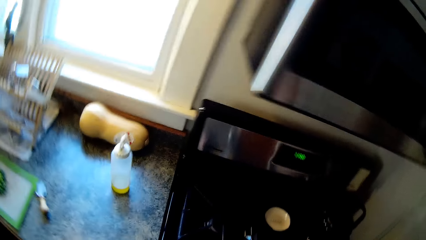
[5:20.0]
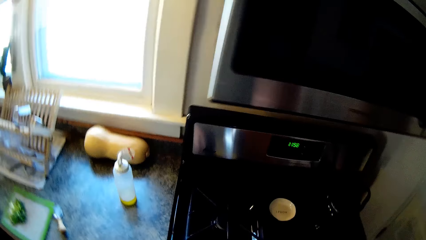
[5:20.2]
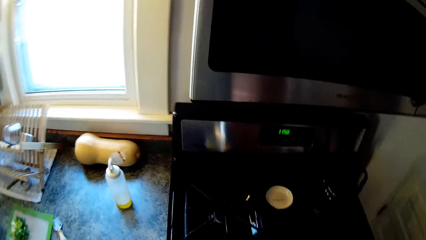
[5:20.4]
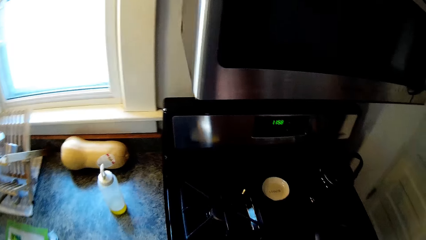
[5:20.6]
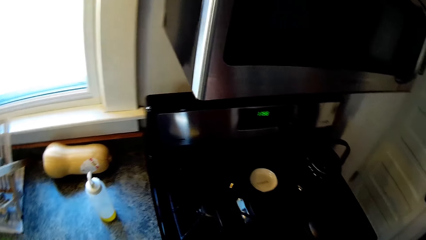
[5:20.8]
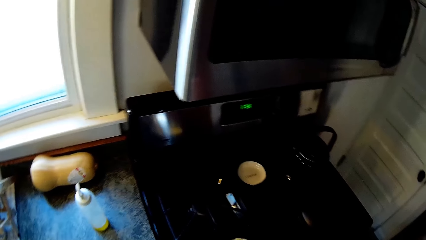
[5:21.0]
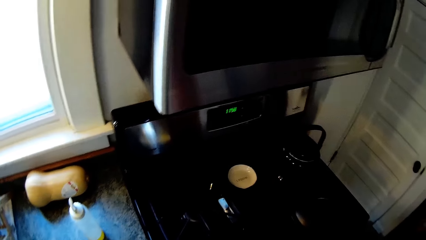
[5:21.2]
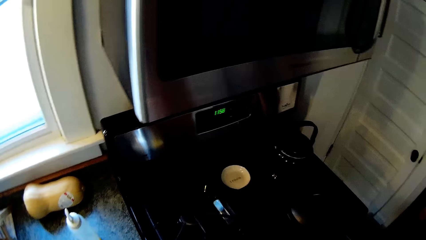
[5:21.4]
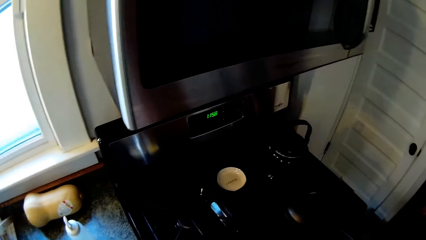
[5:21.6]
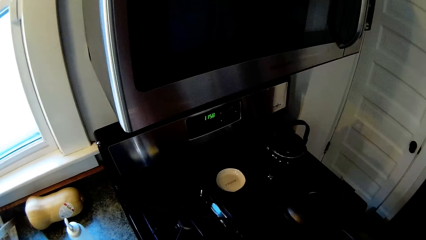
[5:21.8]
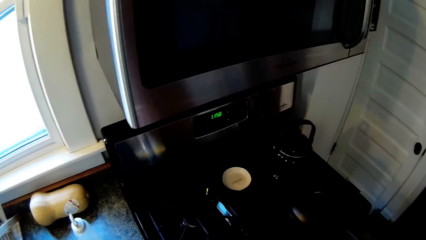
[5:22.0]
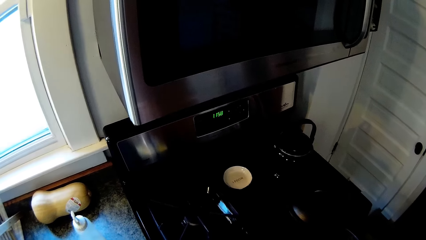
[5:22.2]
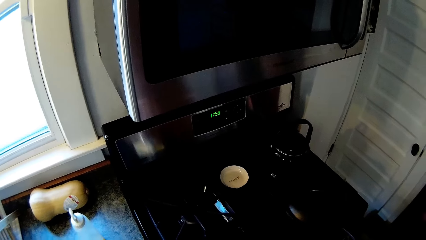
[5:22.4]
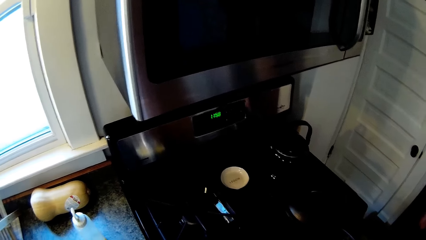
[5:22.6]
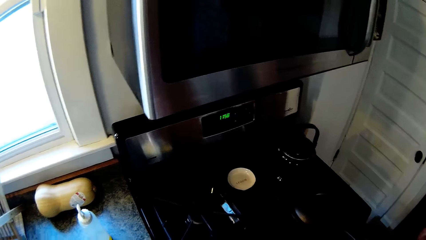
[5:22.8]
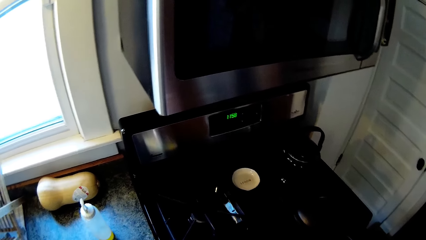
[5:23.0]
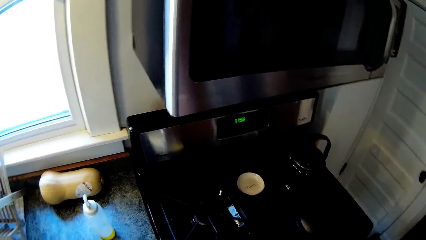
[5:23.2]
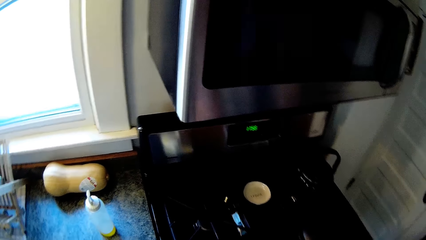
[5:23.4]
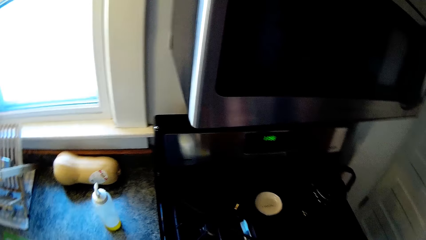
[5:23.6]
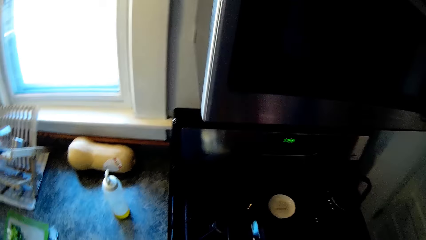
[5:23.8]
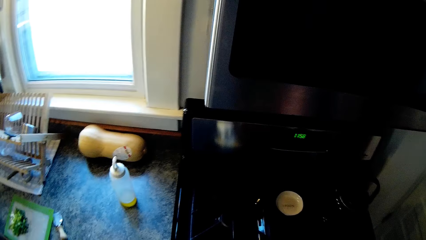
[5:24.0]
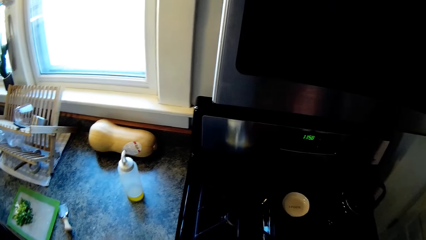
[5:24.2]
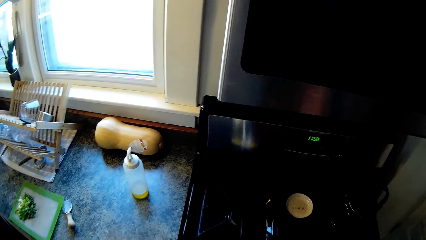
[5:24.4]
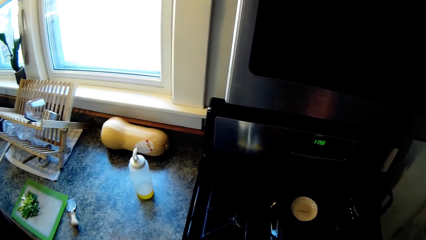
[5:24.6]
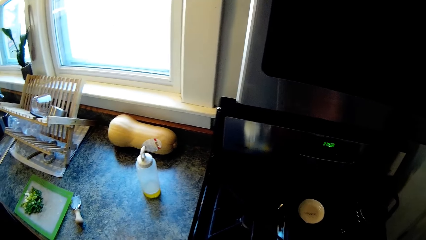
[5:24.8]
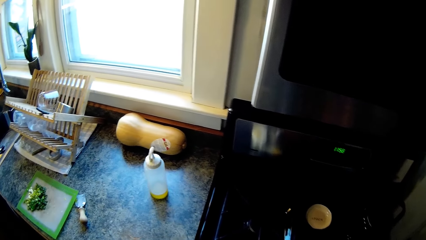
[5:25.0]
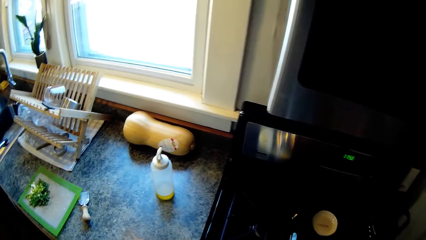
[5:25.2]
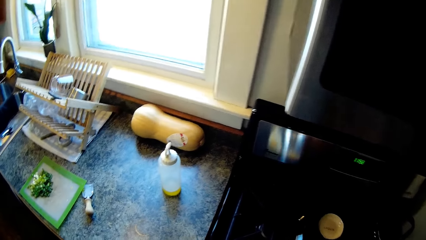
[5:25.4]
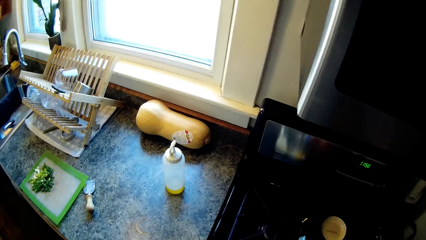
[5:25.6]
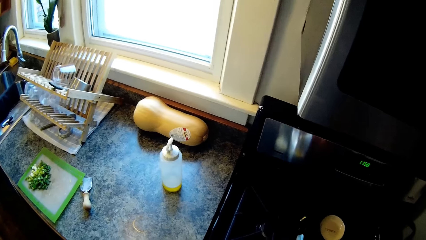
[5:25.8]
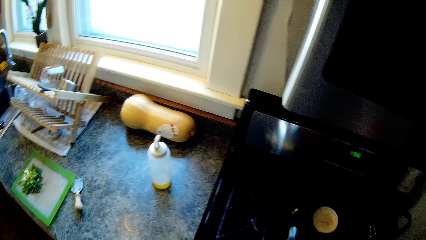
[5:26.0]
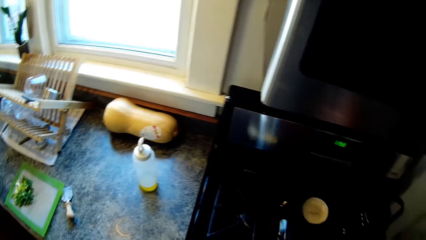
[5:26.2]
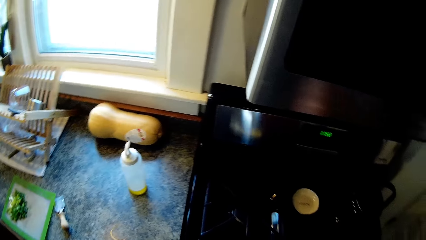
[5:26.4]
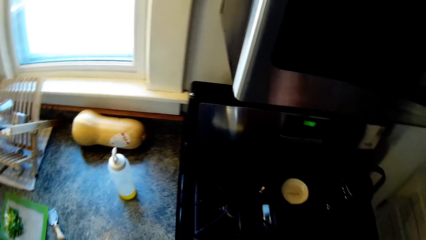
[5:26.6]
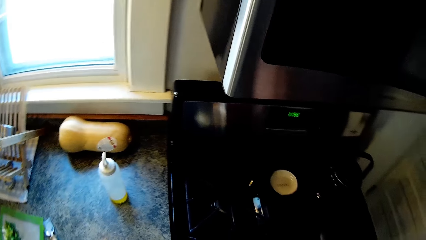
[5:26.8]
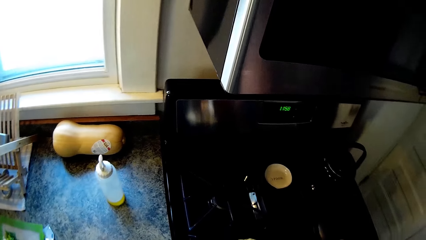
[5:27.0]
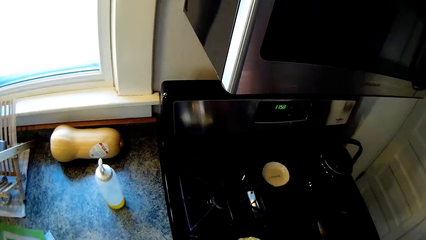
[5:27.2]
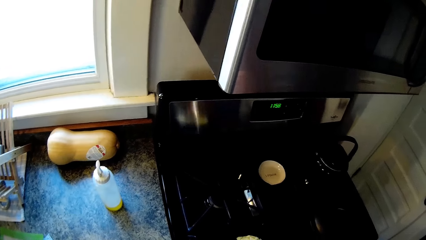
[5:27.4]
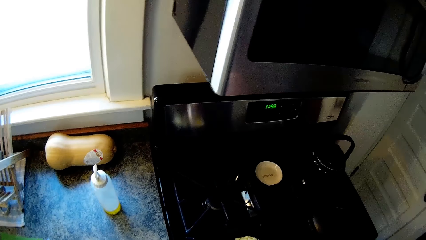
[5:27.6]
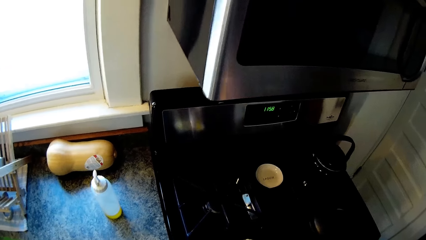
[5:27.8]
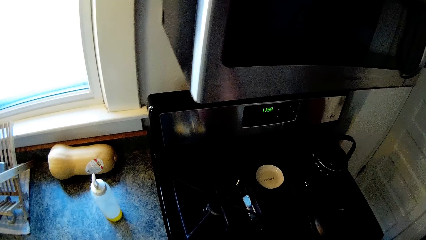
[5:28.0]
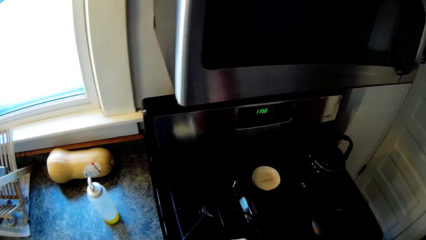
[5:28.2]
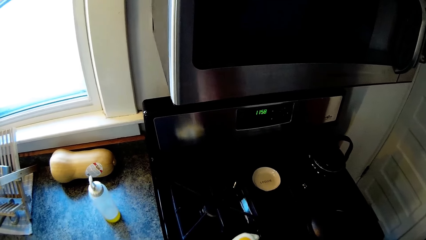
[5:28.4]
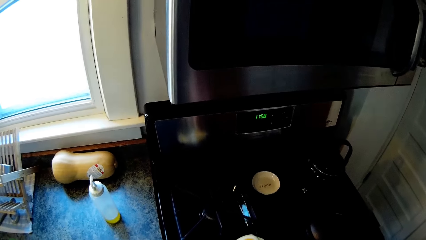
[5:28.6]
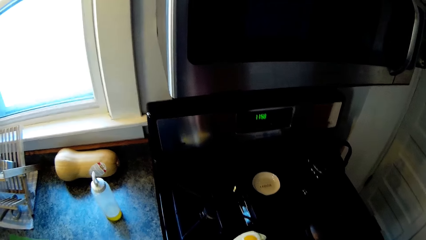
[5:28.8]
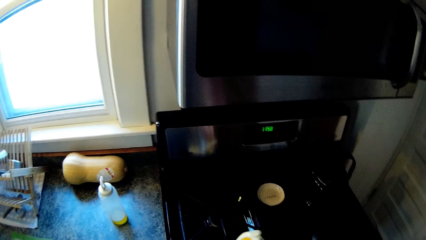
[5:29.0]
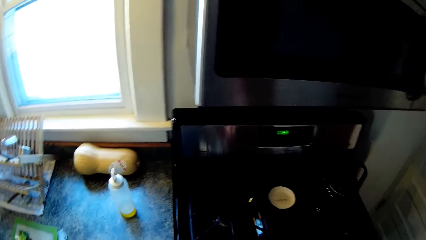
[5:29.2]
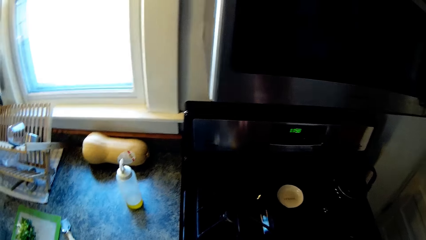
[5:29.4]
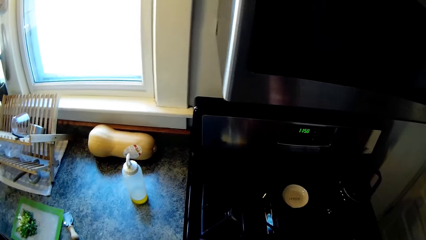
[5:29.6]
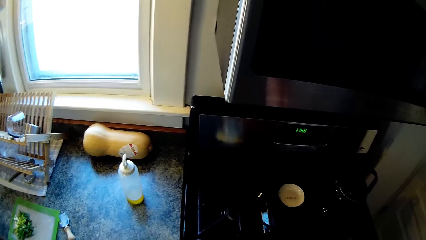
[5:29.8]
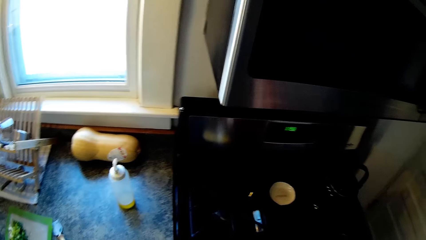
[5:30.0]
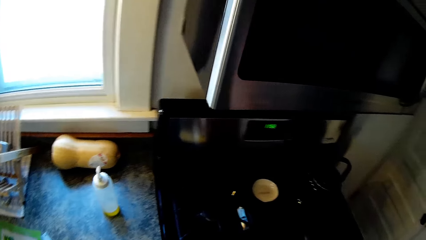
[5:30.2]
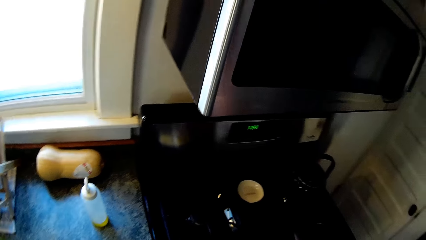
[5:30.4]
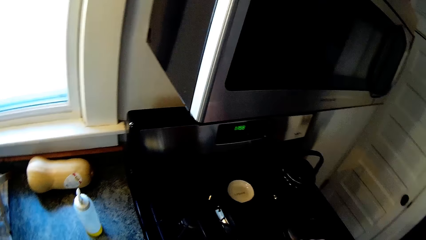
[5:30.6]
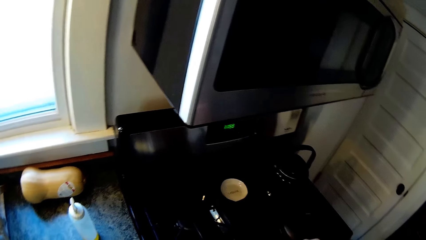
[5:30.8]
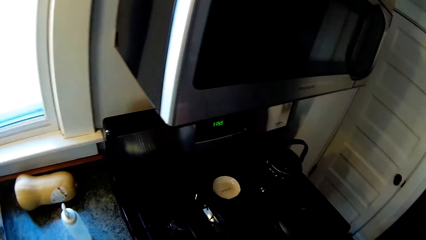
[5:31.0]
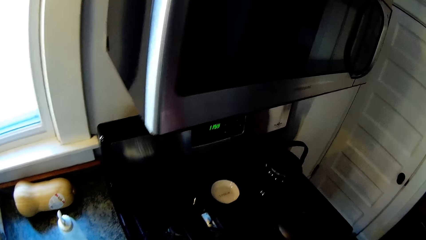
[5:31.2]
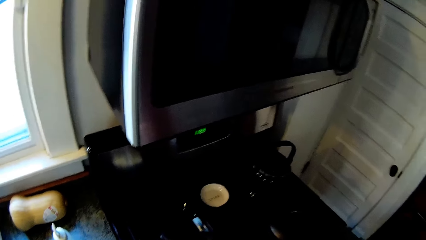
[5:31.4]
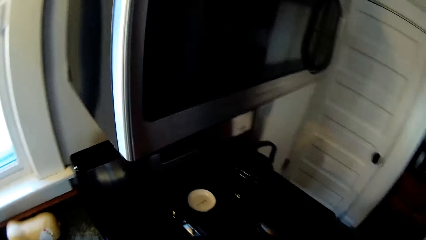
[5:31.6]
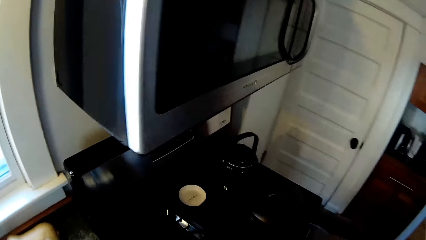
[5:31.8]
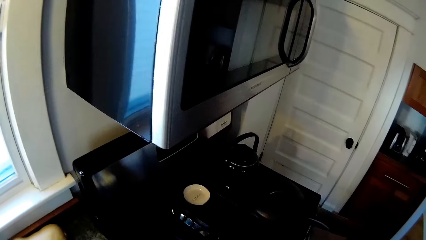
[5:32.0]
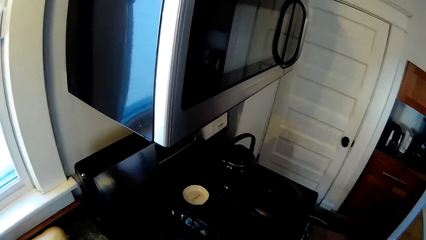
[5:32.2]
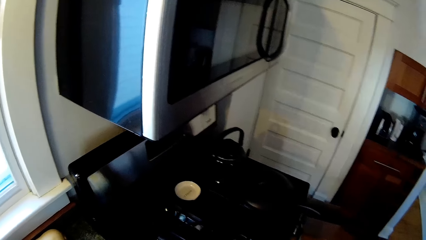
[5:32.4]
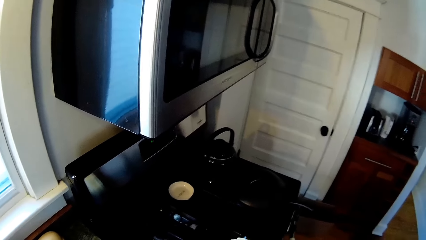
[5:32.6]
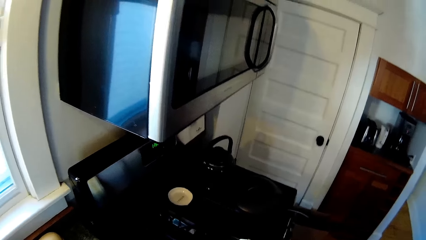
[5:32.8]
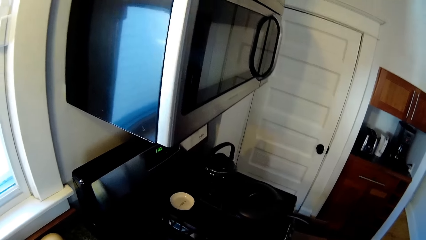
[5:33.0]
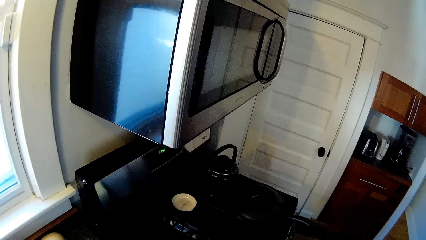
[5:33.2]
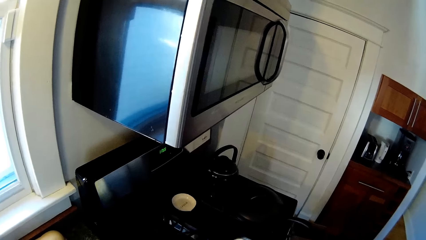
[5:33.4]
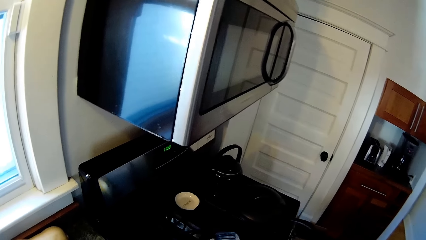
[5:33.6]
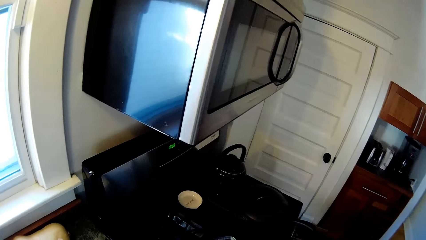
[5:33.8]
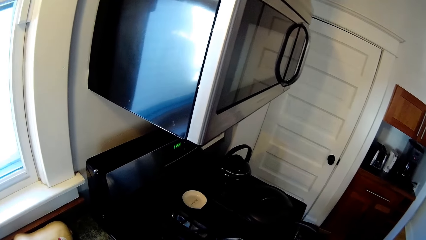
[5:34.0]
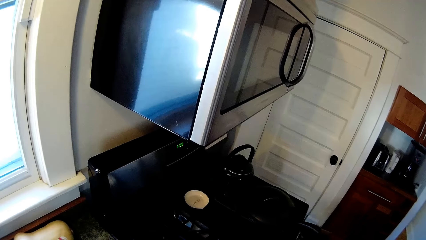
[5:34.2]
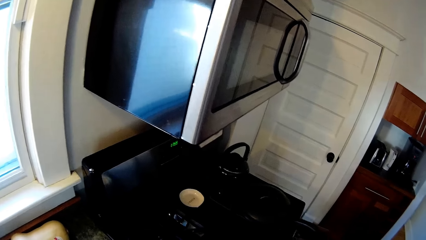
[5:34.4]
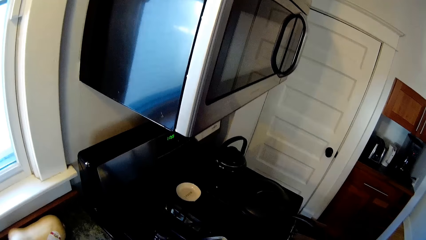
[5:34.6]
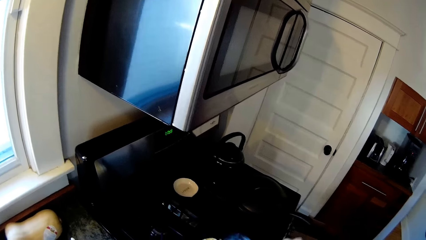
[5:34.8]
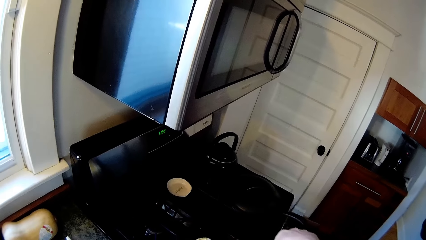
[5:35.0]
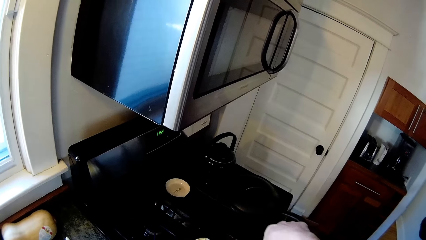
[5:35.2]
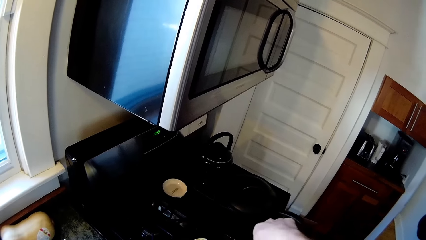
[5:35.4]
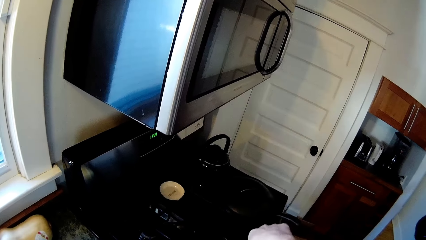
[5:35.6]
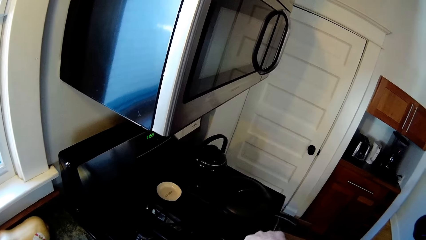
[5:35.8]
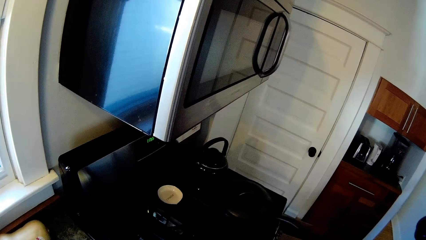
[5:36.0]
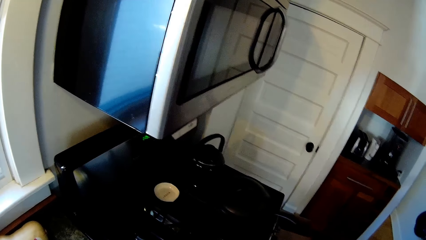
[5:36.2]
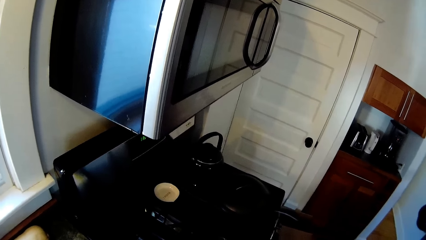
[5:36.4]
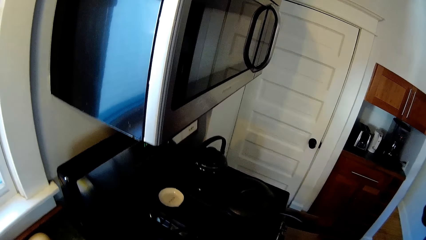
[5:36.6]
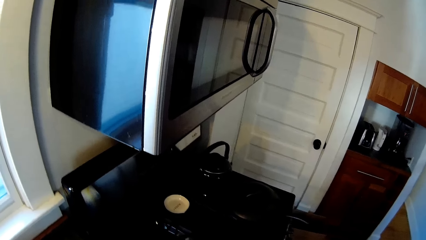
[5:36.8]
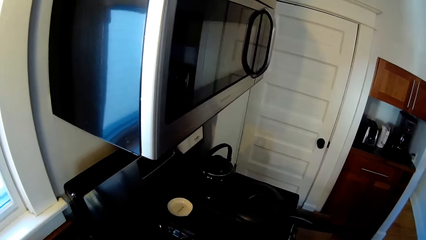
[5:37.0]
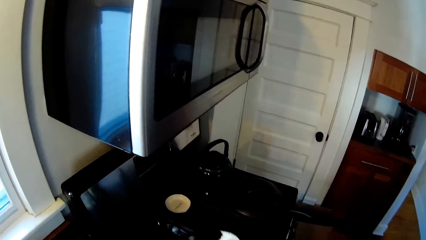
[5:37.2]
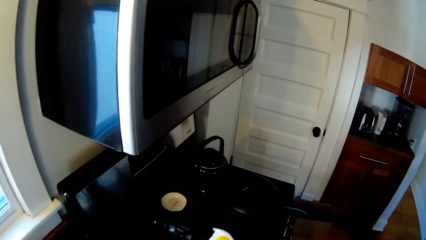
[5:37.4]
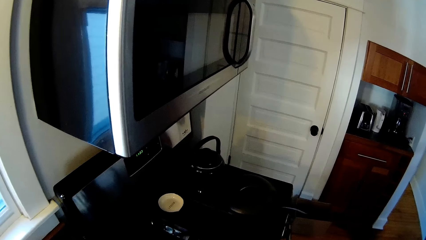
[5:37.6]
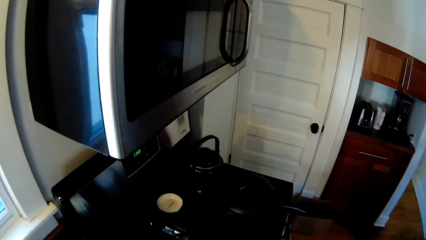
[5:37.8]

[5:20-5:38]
The camera wearer looks around. He converses with the woman. He looks around. He fries eggs in the pan on the cooker with the spoon in his right hand. He interacts with the woman. He lifts the spatula spoon and raises his right hand. He converses with the woman.
